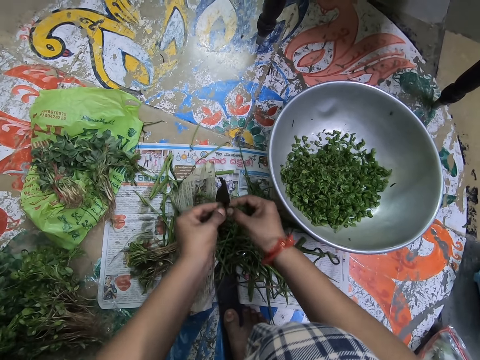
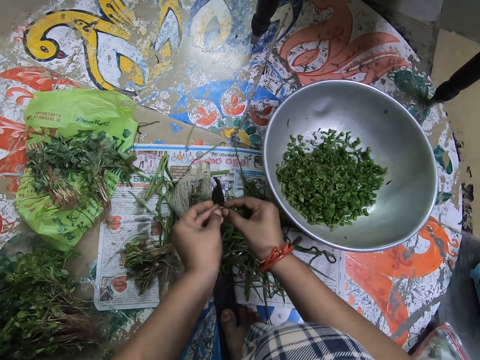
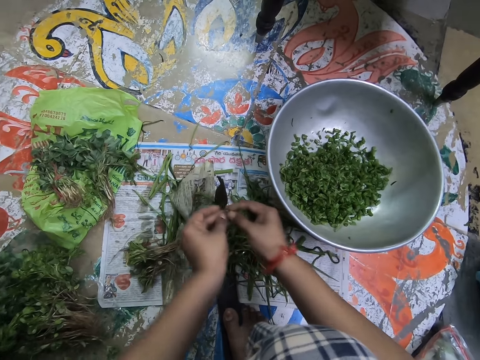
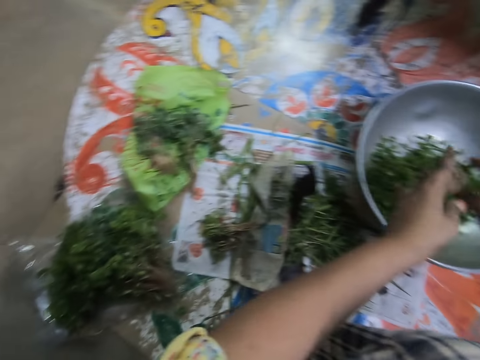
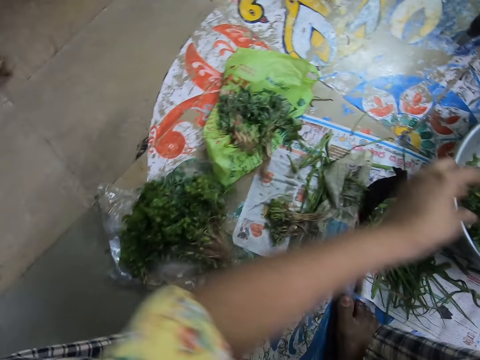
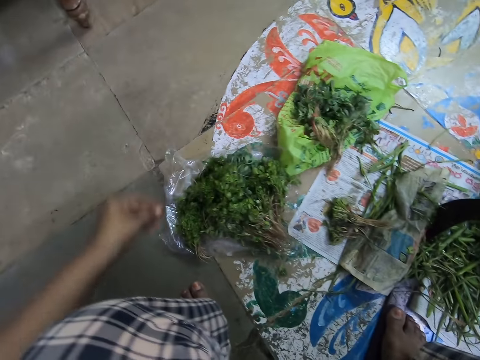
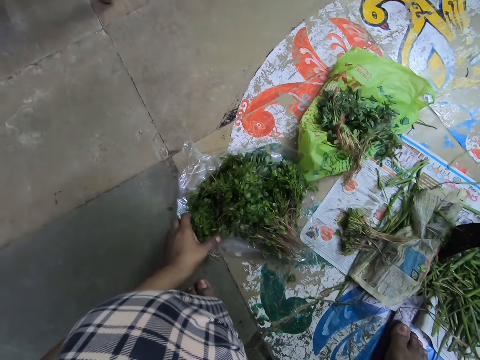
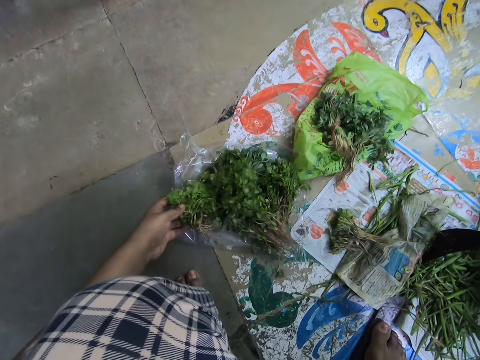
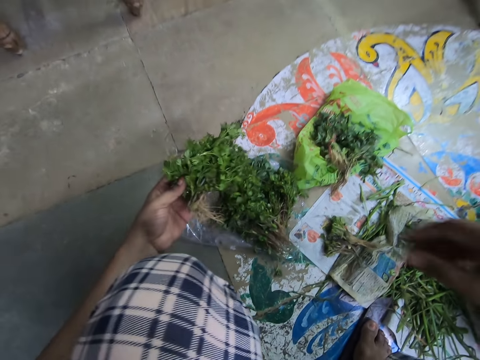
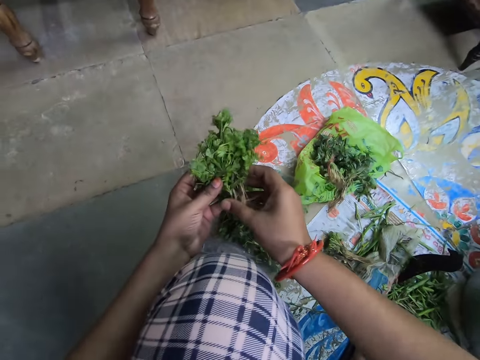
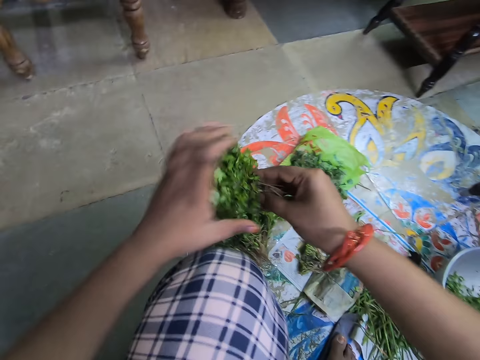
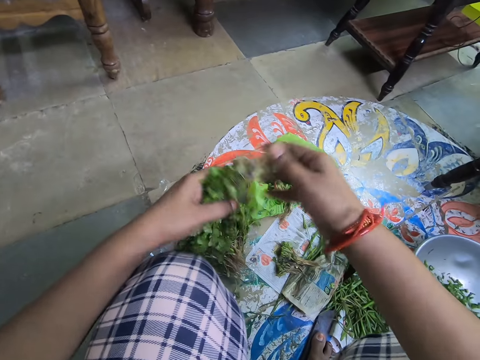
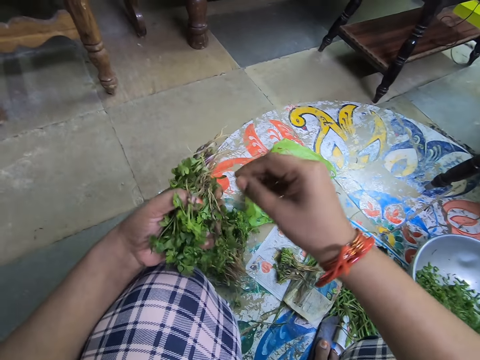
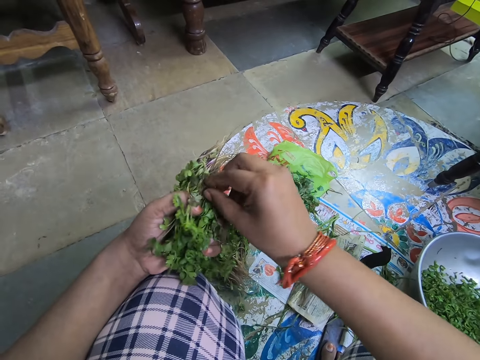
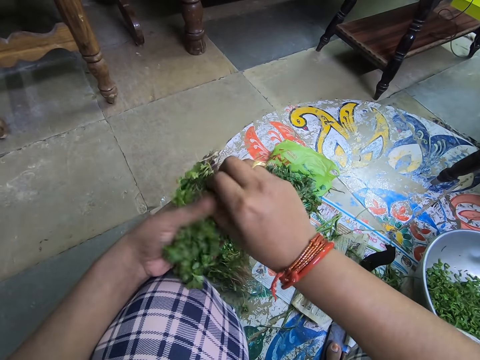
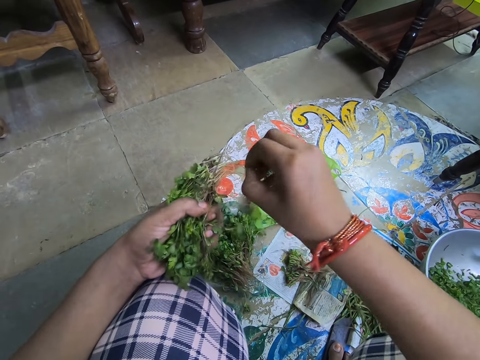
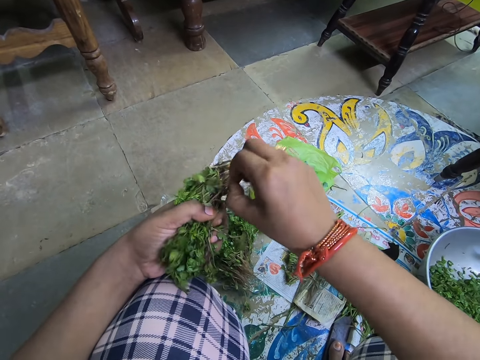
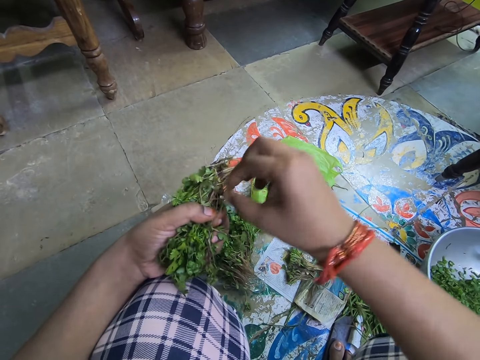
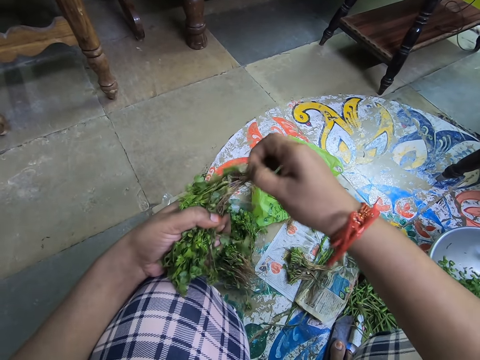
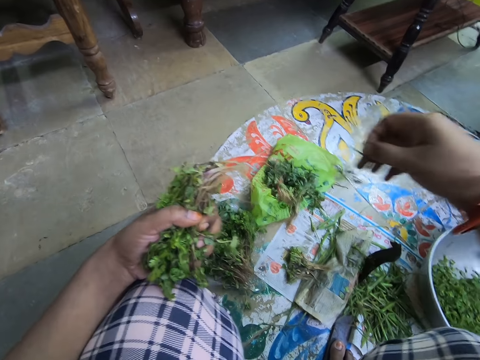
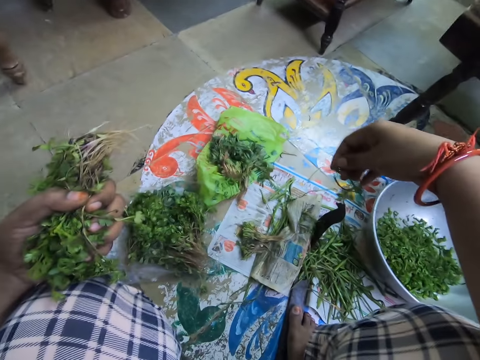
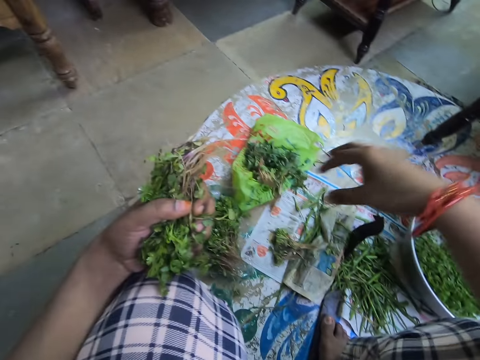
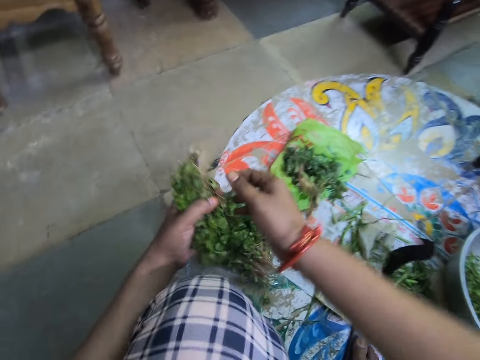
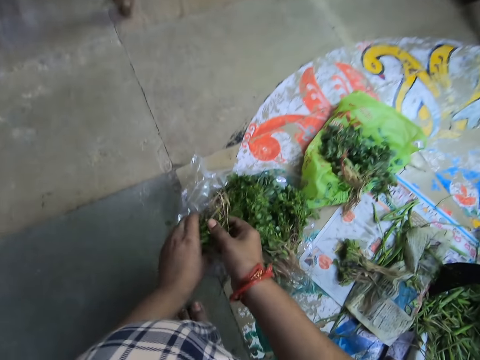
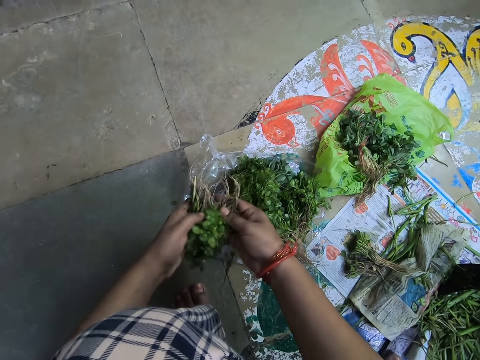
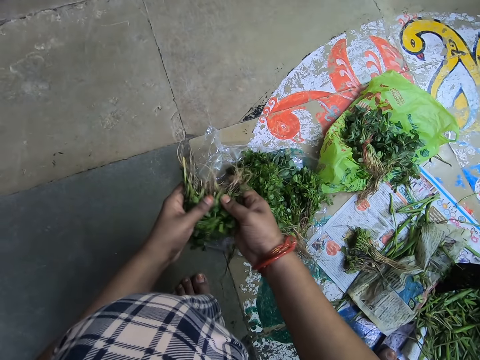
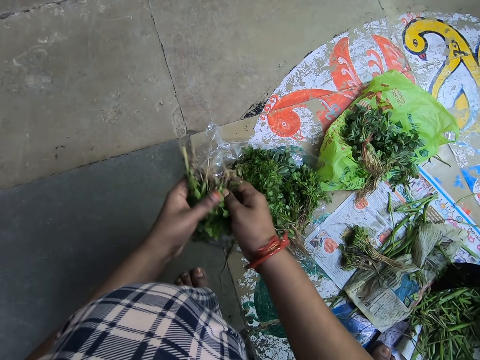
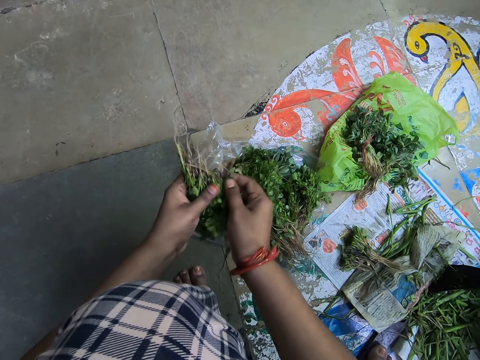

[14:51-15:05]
The camera wearer drops the vegetables in a basin. They pick up the vegetables. They hold a vegetable with both hands. They remove a string from the vegetable. They loosen the rope on the mint leaves. They drop the string. They divide the vegetable.

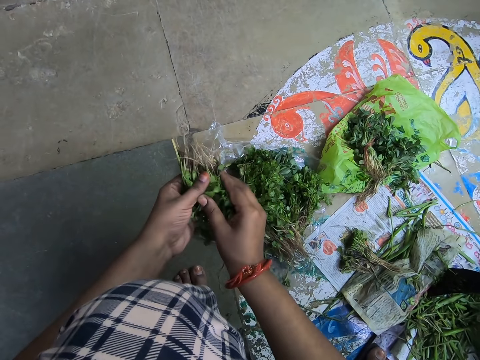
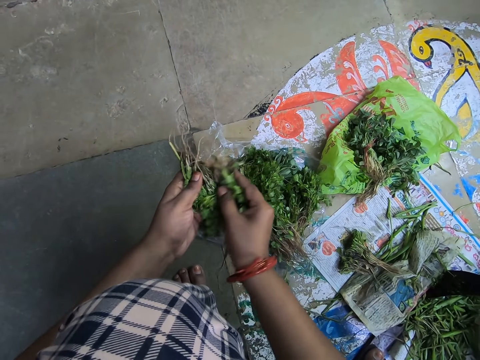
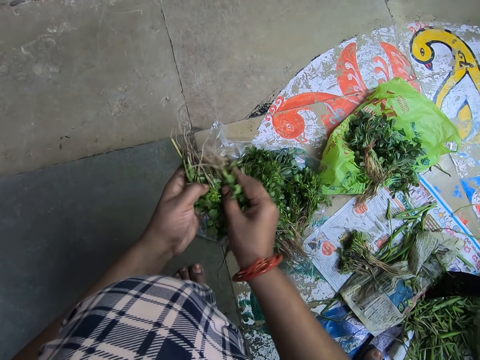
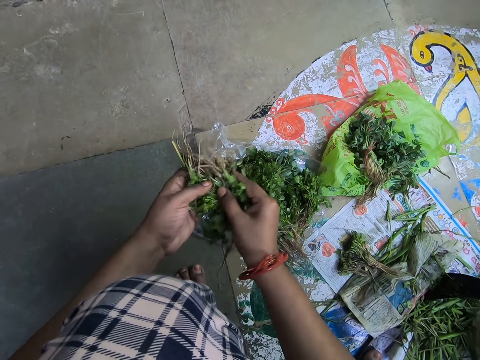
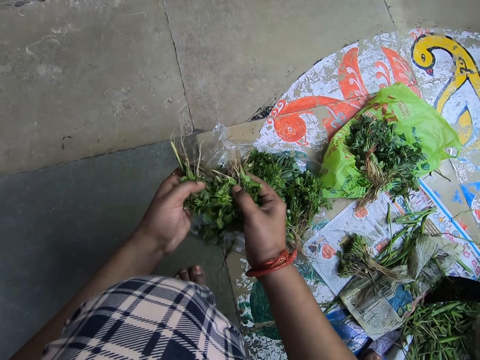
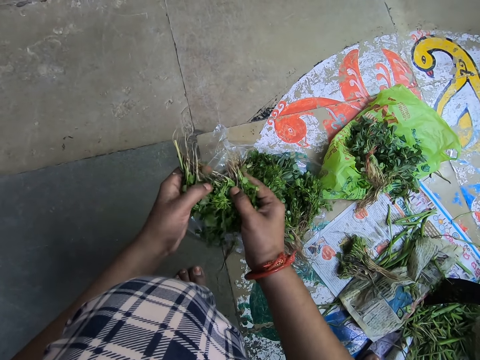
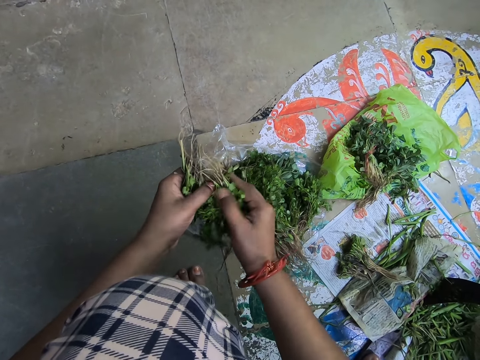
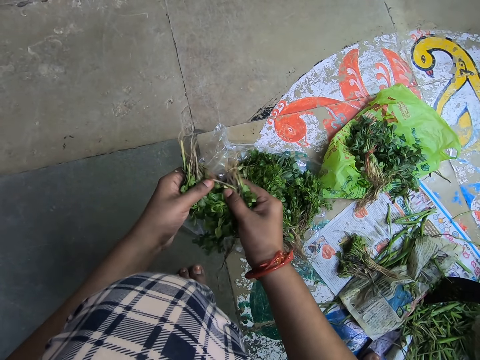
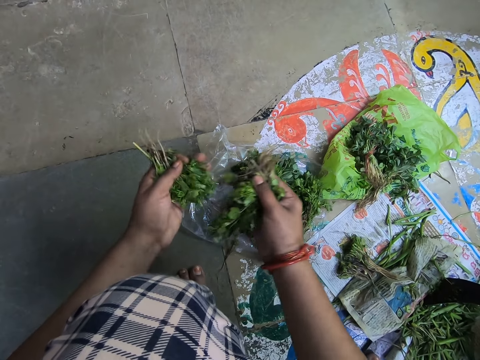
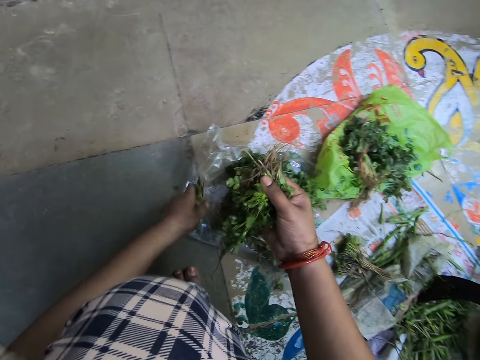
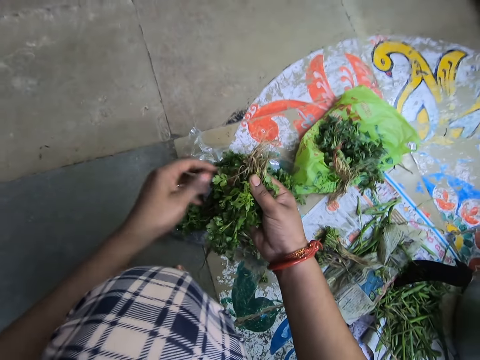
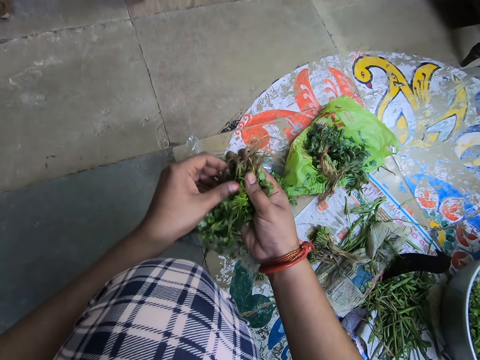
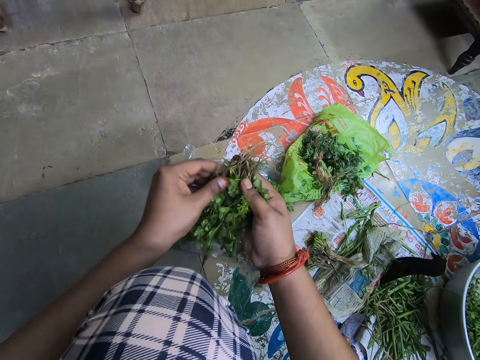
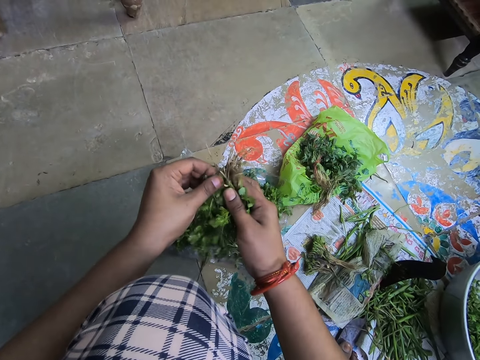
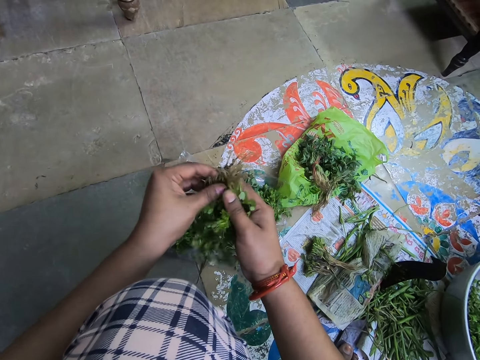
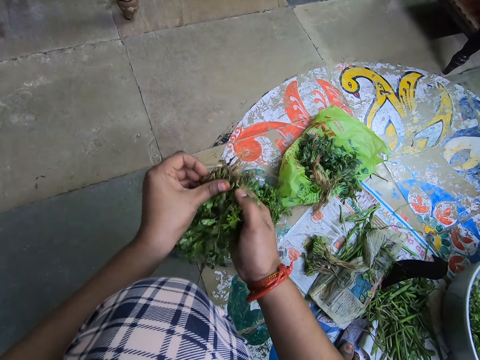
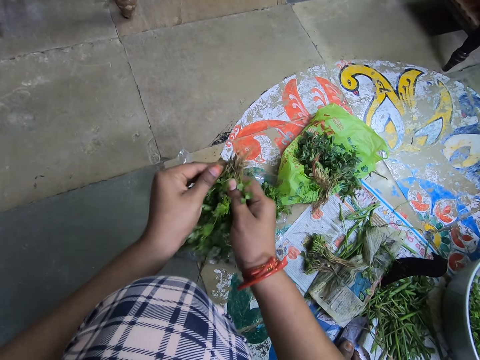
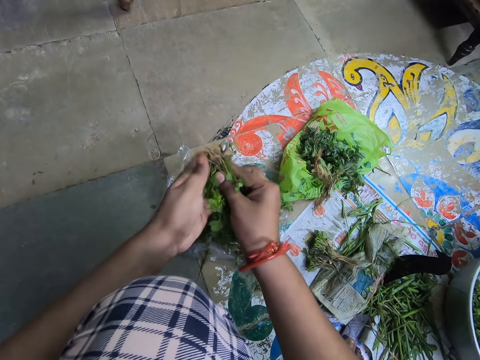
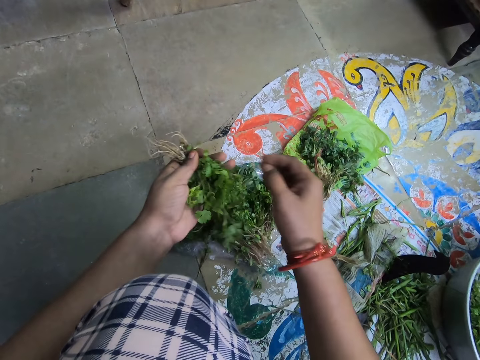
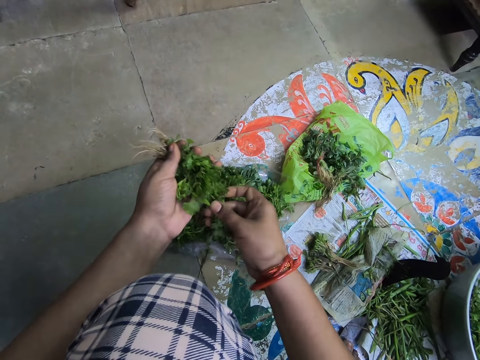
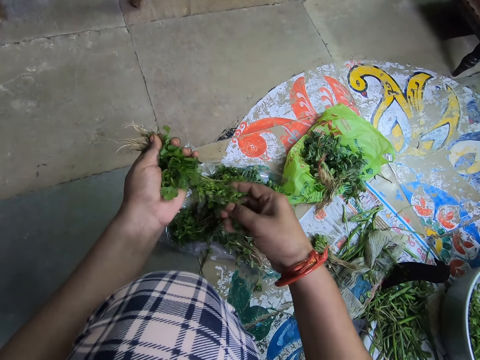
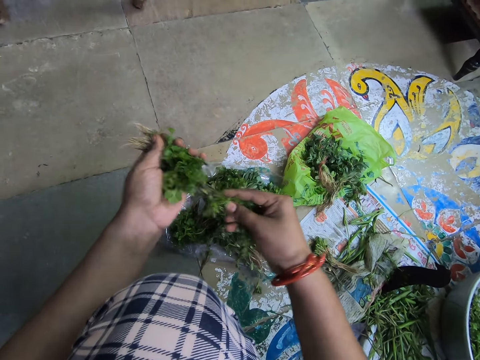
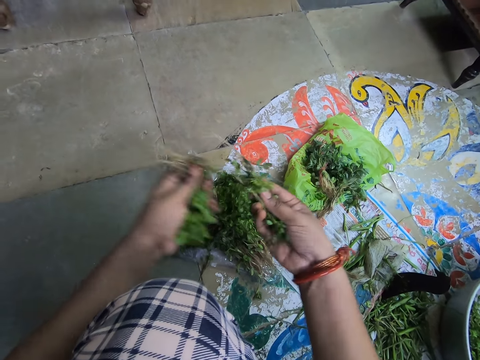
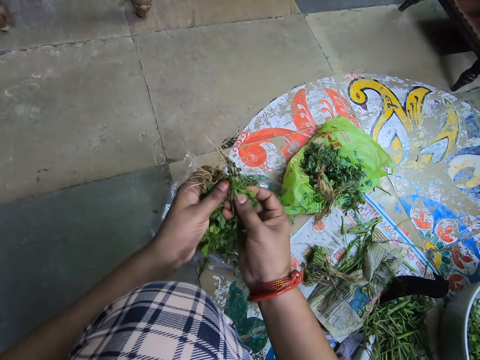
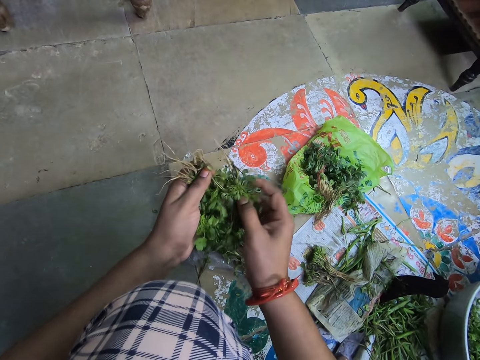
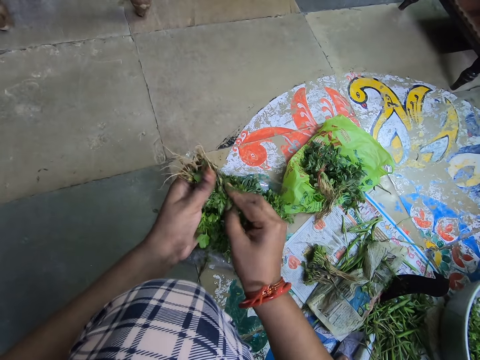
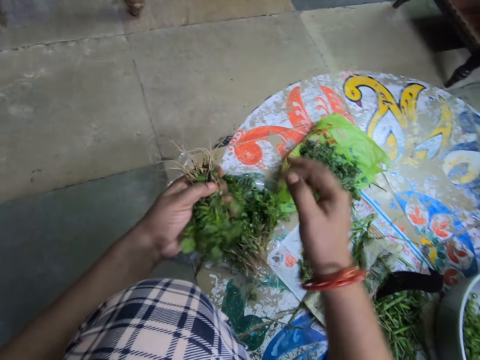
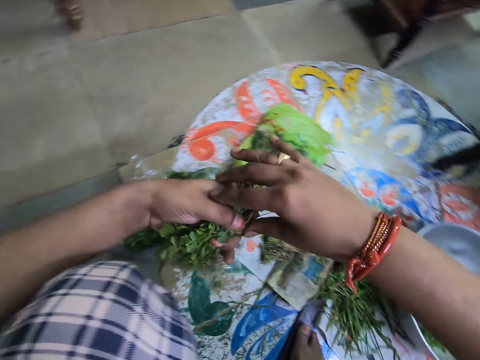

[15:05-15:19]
The camera wearer arranges the mint leaves. They drop the mint leaves on the floor. They arrange the mint leaves.
